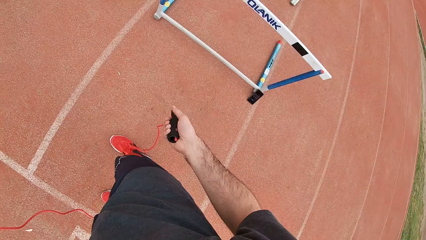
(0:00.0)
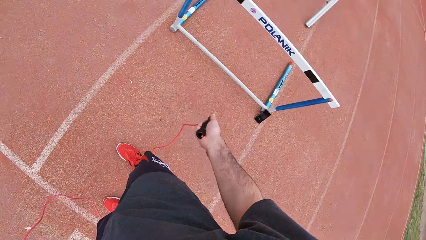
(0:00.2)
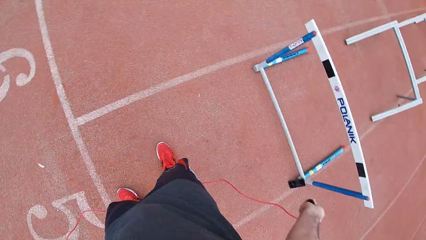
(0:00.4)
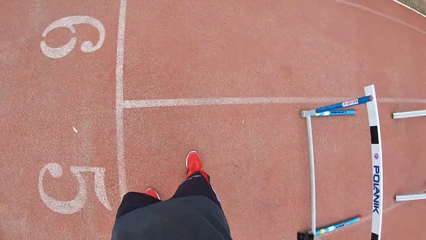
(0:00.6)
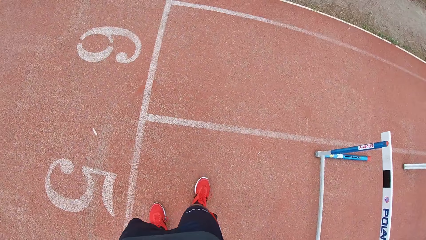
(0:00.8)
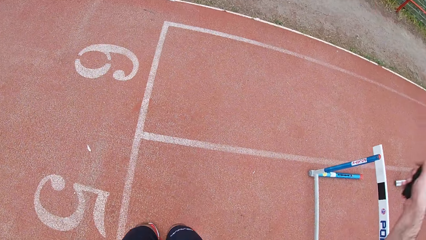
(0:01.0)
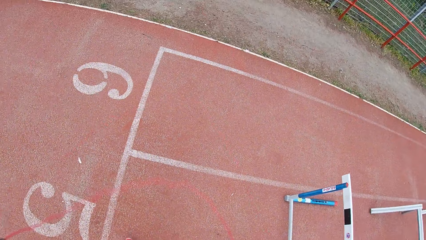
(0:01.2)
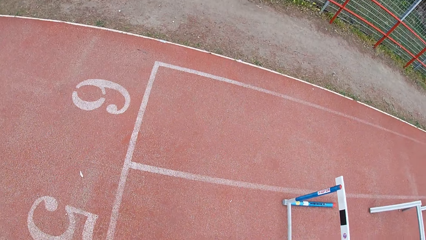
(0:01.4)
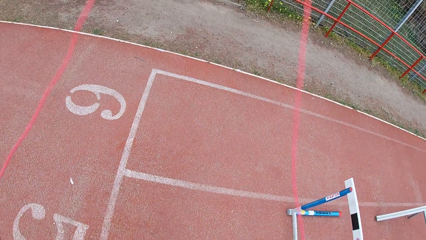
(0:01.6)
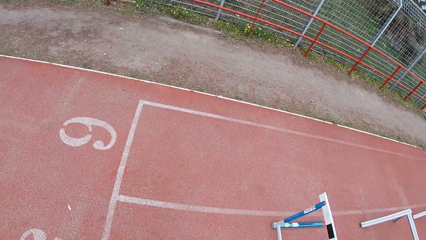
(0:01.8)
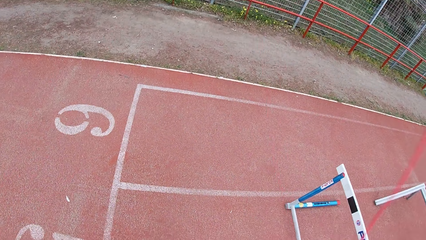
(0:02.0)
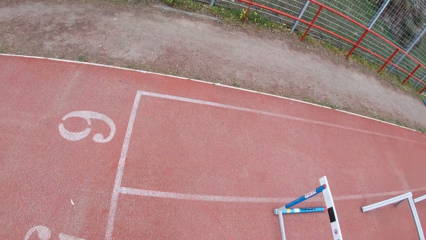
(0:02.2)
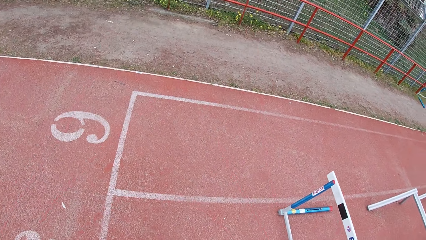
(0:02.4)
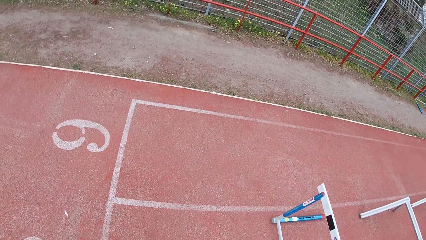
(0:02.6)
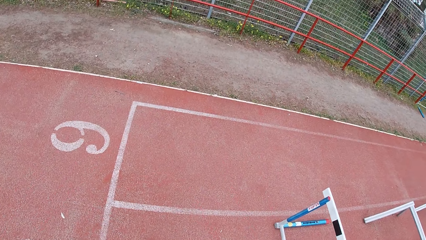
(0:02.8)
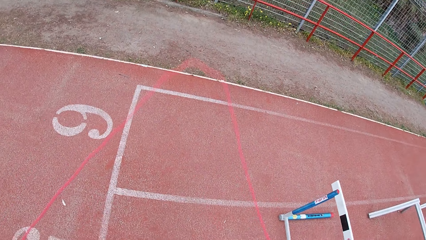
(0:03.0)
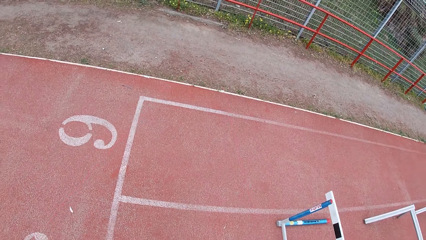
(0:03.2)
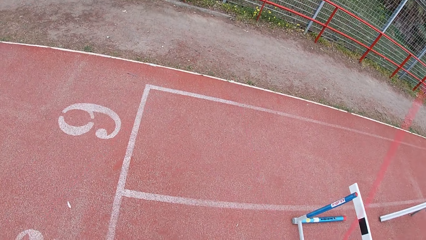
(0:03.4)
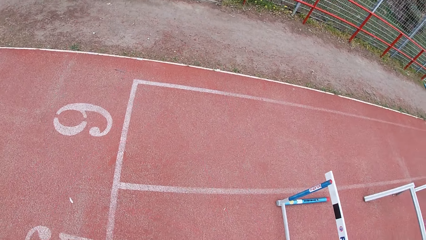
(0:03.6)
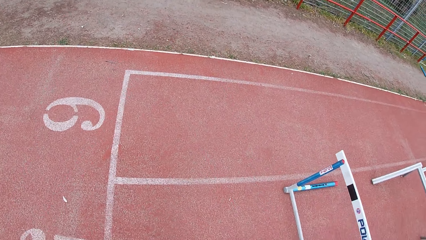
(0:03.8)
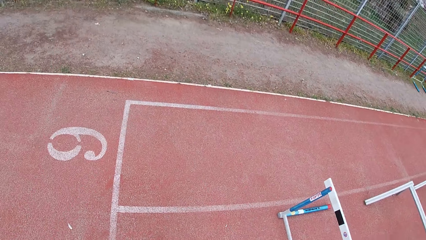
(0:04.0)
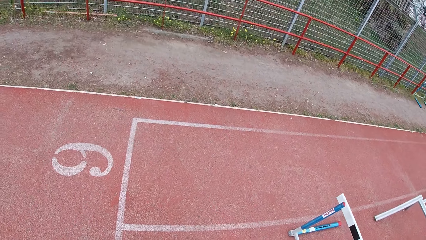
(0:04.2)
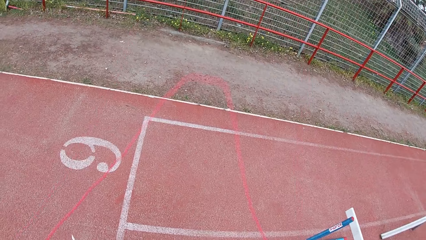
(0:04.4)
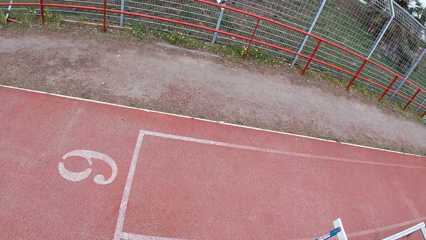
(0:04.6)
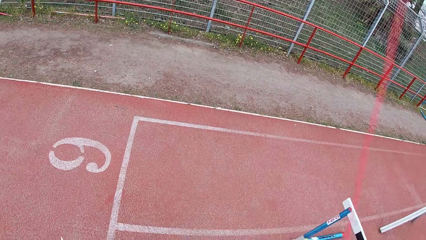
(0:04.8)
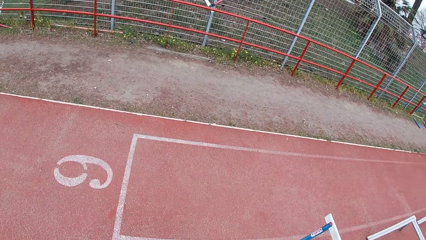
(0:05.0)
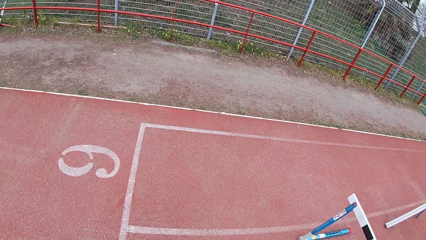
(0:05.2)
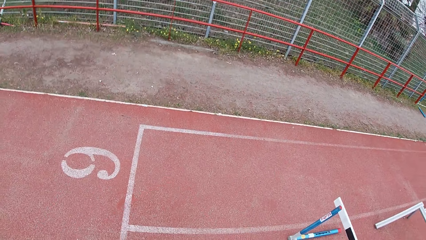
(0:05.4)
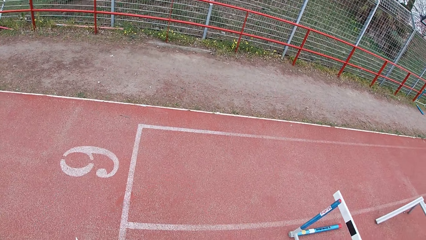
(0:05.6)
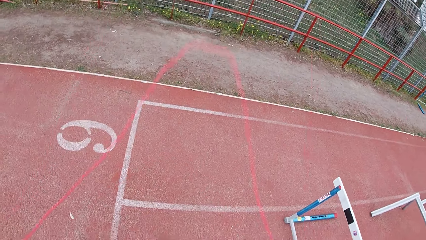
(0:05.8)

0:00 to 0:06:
The camera wearer holds a rope. They skip with the rope.

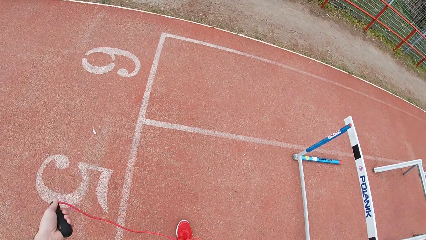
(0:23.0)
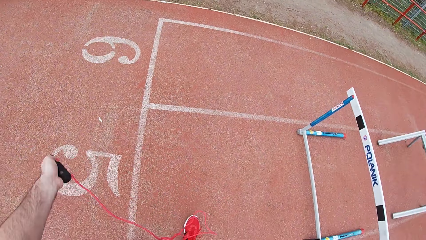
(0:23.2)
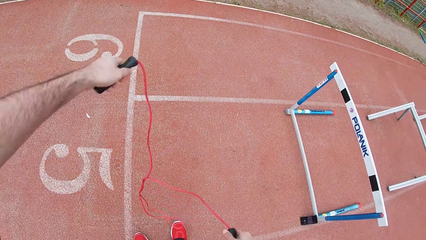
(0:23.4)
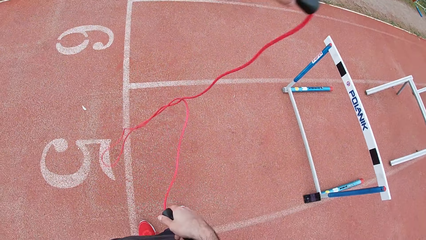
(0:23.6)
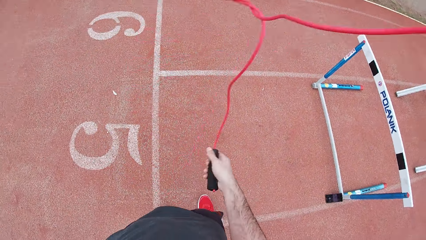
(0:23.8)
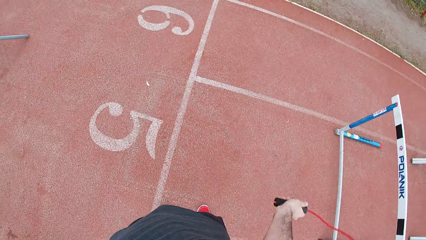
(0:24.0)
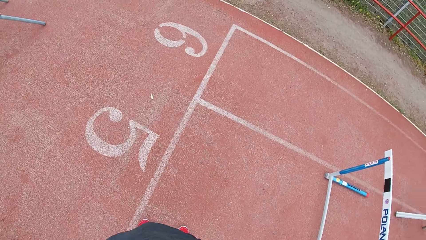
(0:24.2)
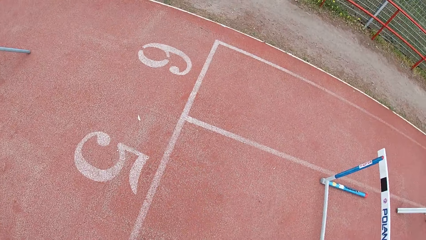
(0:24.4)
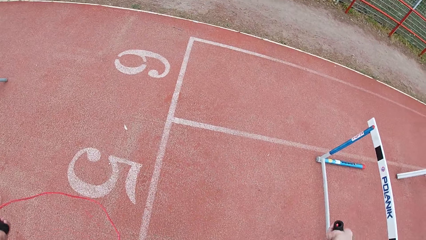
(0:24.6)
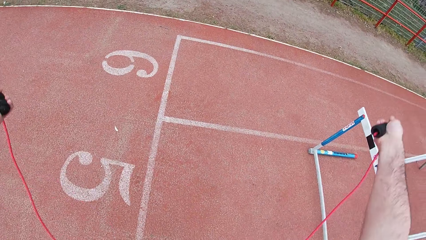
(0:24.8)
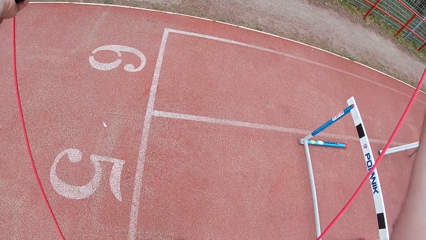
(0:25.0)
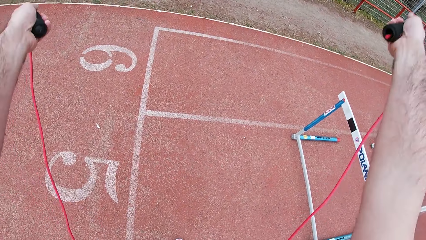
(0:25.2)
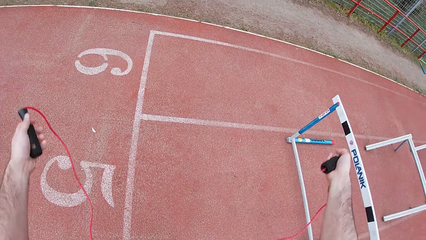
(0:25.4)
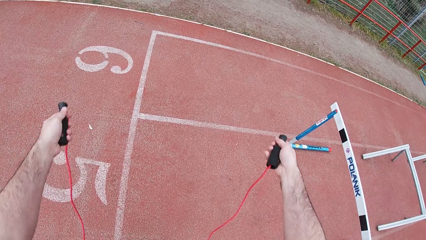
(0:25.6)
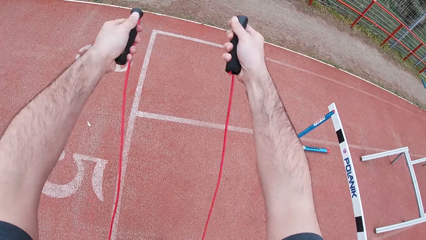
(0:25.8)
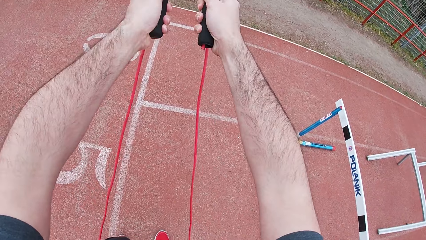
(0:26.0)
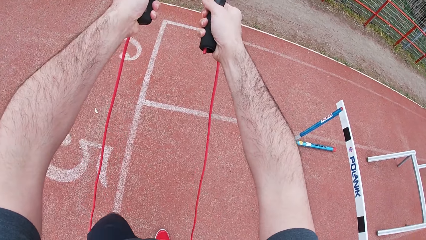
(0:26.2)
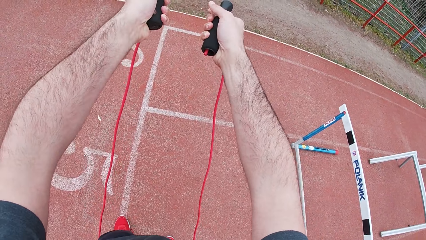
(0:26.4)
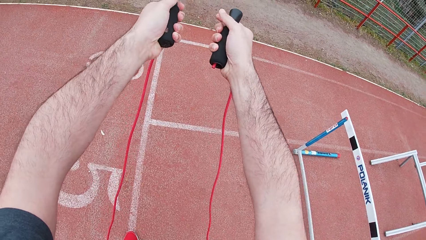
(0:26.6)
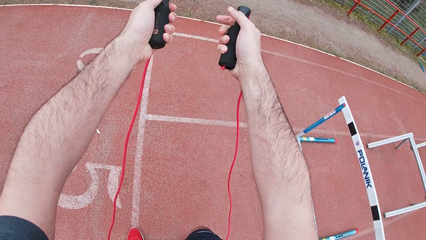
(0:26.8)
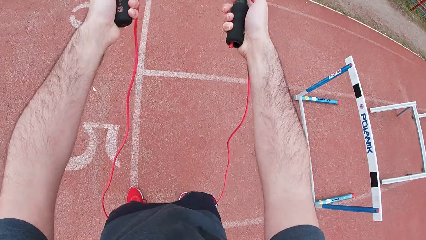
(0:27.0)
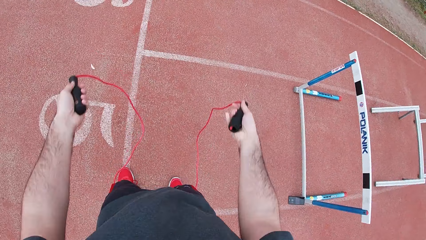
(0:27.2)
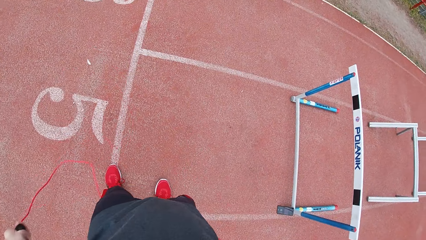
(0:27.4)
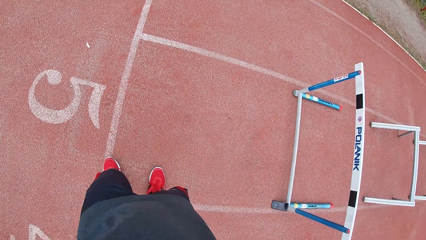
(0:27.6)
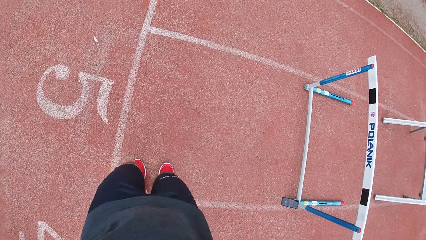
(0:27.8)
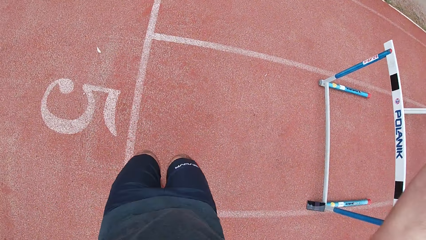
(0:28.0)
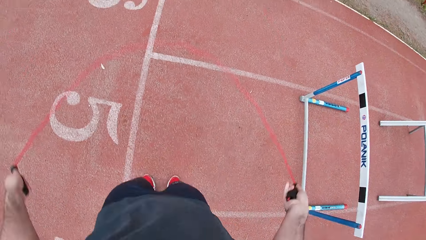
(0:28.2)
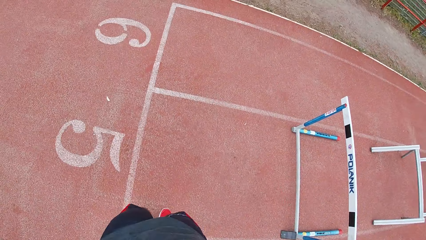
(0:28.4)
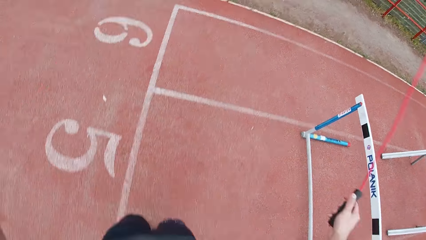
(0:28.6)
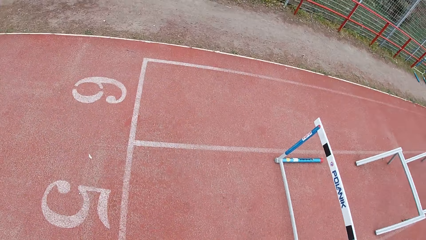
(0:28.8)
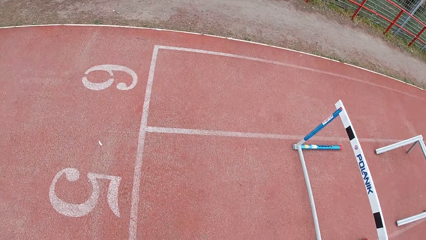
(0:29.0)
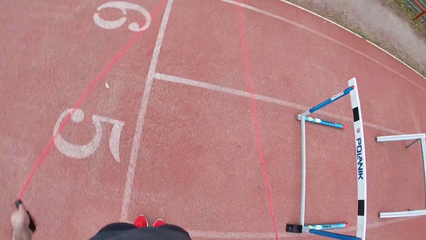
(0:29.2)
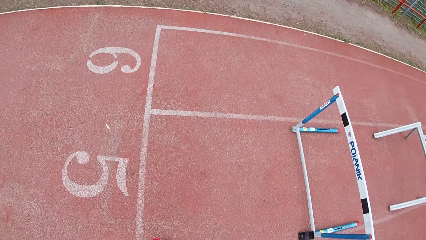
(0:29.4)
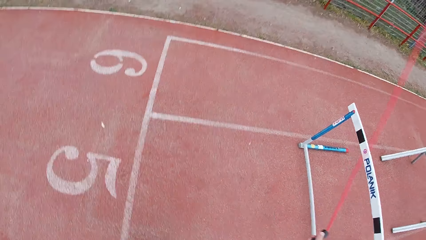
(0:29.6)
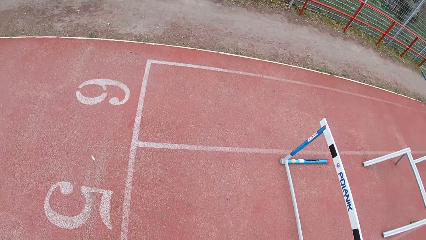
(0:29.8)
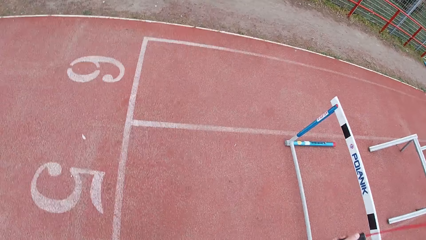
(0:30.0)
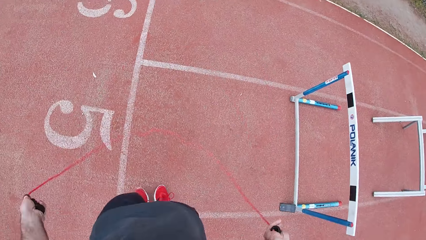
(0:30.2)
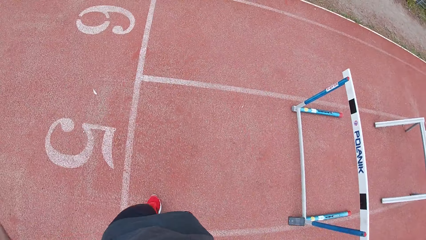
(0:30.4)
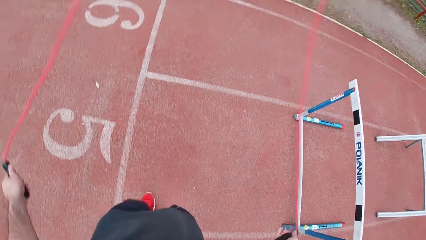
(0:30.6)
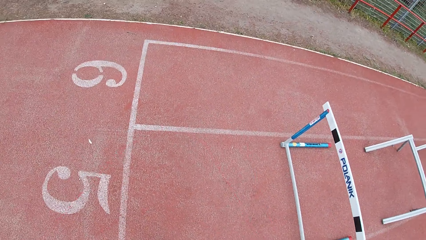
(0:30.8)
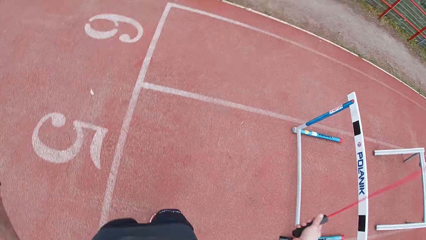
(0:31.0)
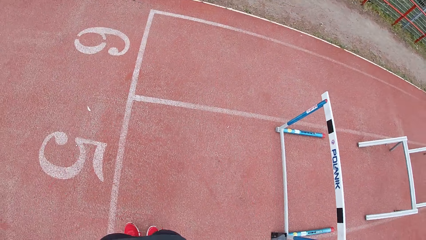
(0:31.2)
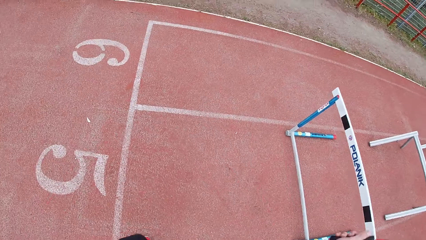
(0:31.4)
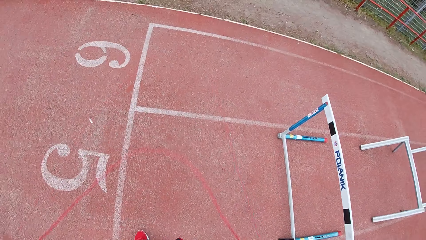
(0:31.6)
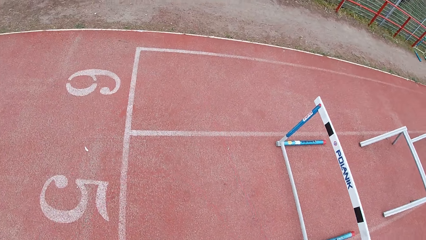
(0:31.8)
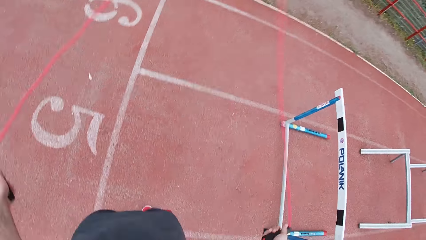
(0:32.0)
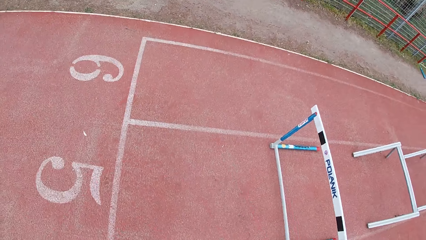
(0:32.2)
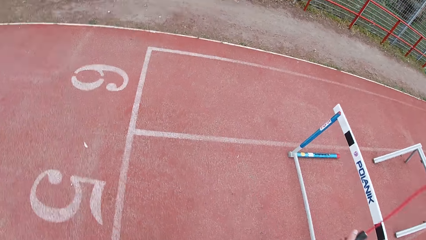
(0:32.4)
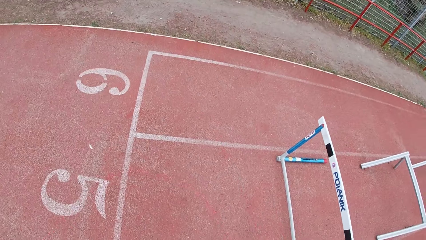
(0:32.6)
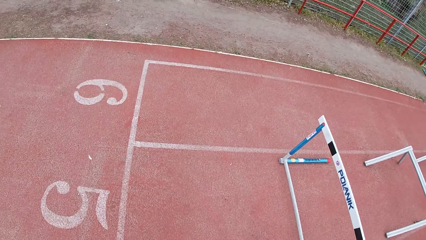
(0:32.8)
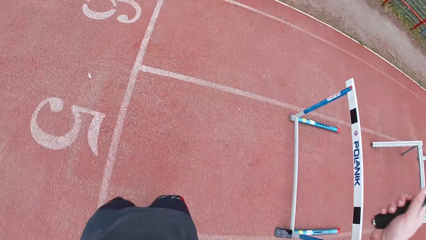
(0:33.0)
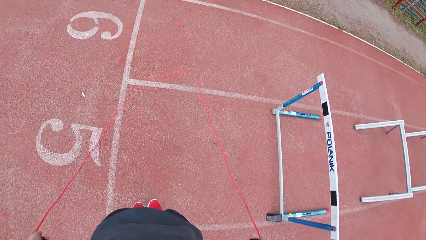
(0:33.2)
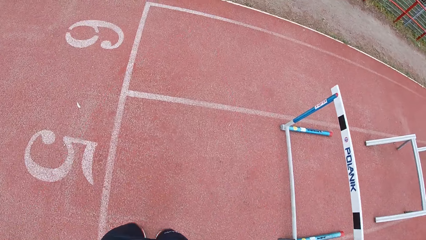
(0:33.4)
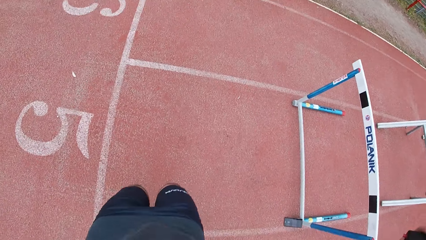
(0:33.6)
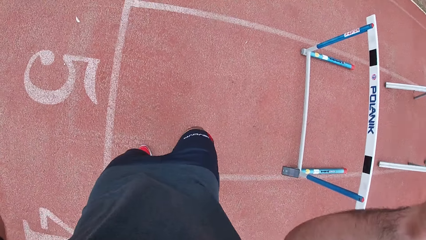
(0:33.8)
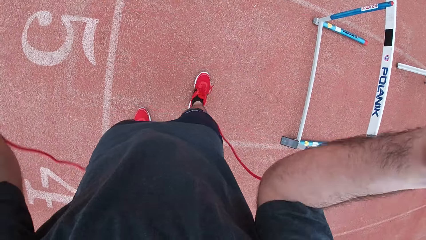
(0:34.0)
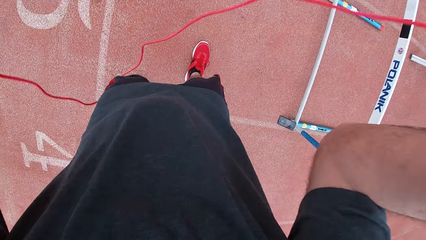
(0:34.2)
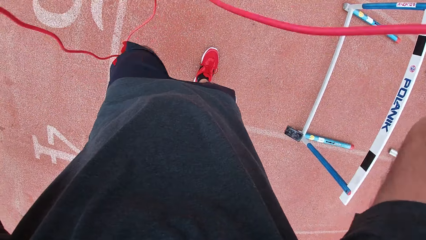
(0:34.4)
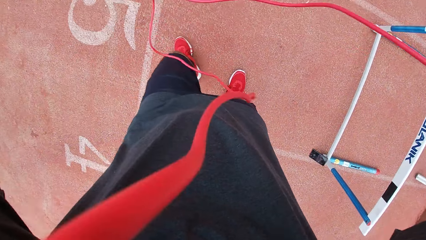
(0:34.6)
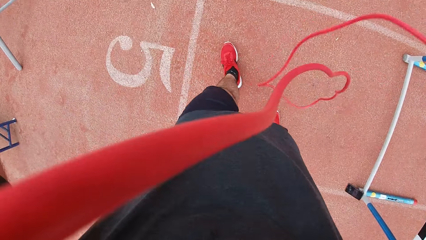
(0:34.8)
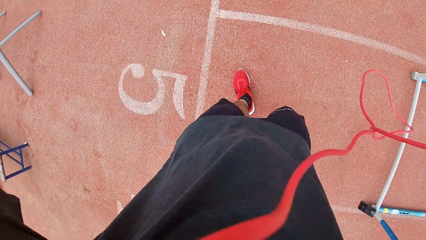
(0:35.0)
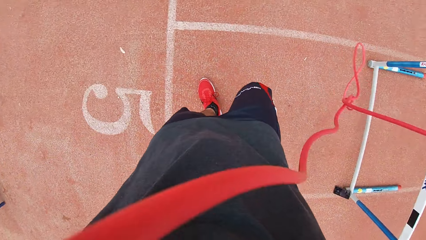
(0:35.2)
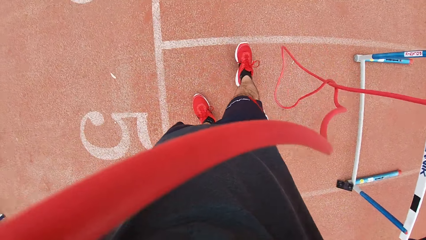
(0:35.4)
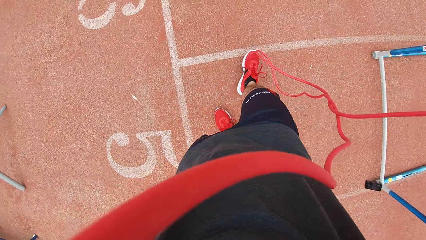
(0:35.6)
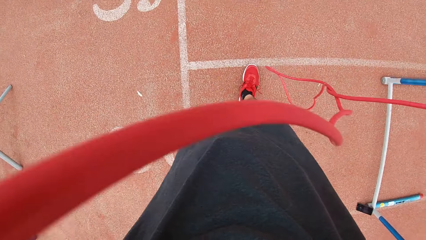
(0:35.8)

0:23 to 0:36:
The camera wearer adjusts the rope. They exercise using the skip rope. They skip with the rope. They walk around the running track.
